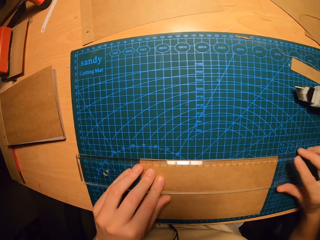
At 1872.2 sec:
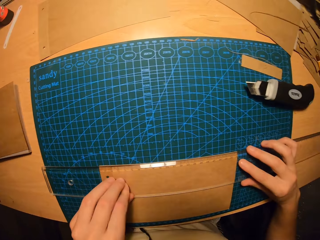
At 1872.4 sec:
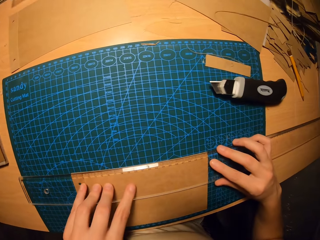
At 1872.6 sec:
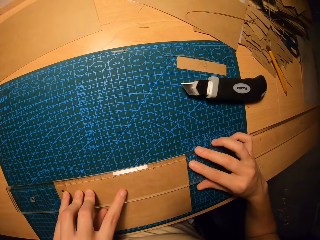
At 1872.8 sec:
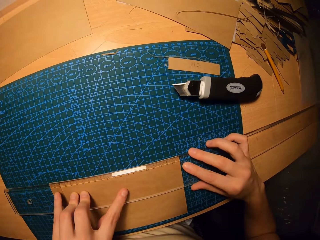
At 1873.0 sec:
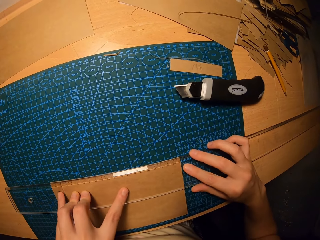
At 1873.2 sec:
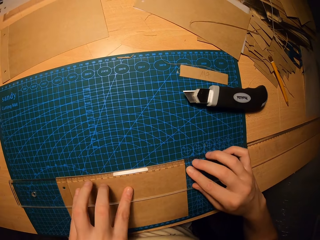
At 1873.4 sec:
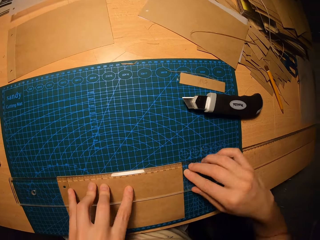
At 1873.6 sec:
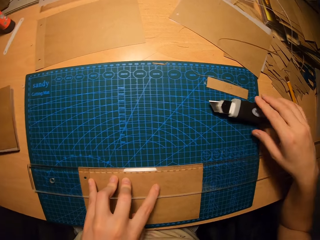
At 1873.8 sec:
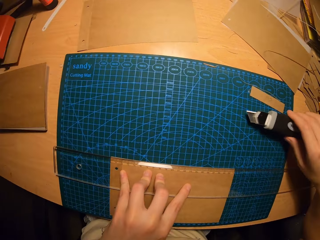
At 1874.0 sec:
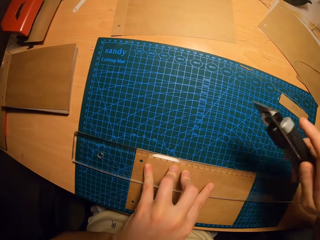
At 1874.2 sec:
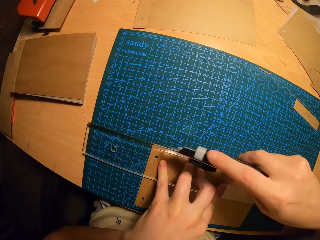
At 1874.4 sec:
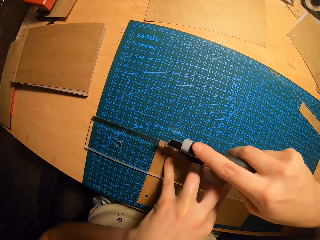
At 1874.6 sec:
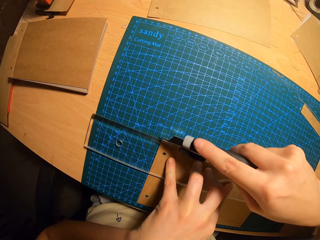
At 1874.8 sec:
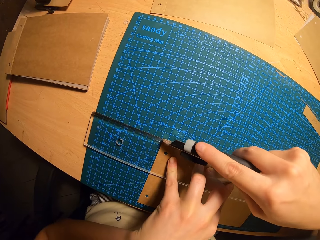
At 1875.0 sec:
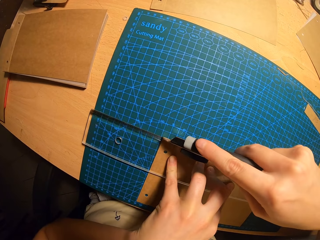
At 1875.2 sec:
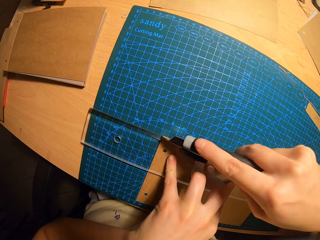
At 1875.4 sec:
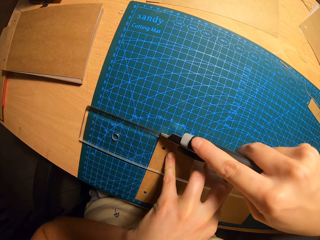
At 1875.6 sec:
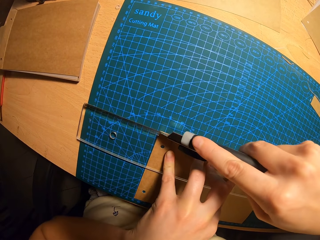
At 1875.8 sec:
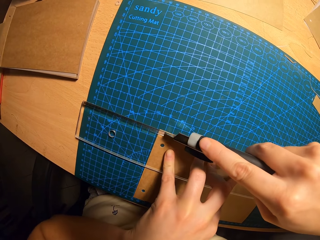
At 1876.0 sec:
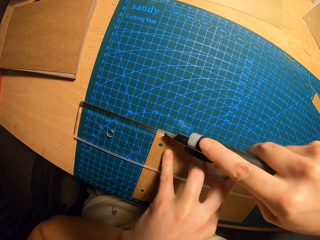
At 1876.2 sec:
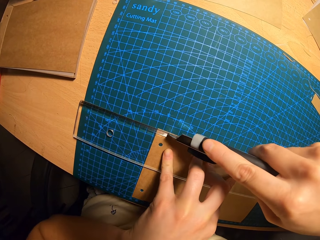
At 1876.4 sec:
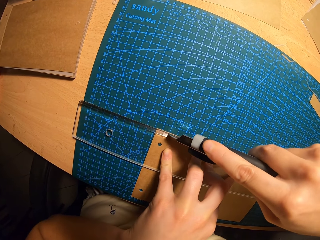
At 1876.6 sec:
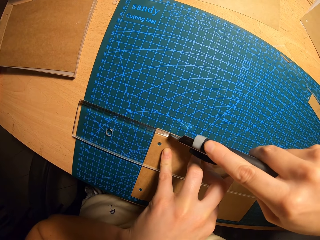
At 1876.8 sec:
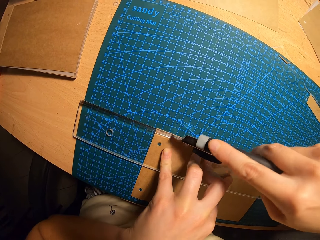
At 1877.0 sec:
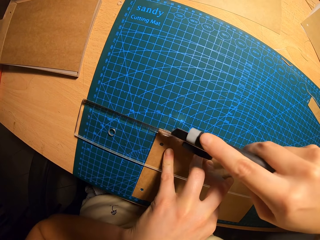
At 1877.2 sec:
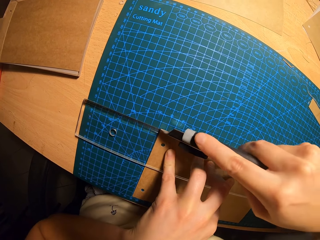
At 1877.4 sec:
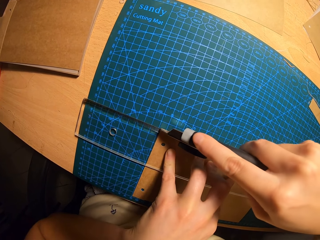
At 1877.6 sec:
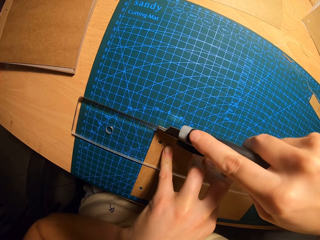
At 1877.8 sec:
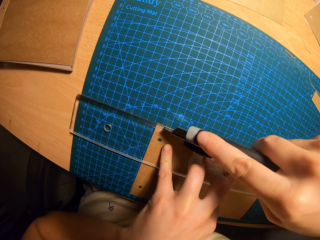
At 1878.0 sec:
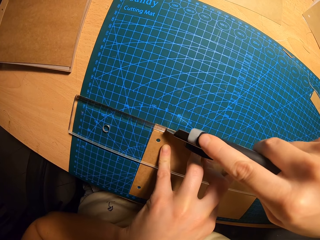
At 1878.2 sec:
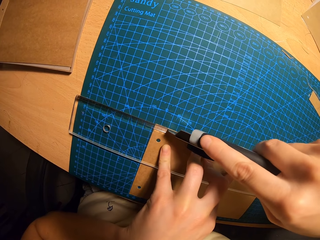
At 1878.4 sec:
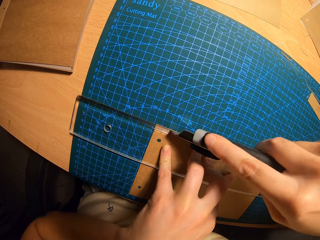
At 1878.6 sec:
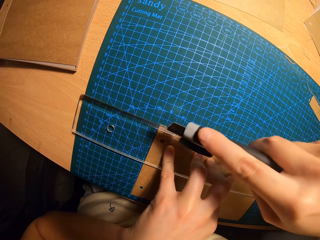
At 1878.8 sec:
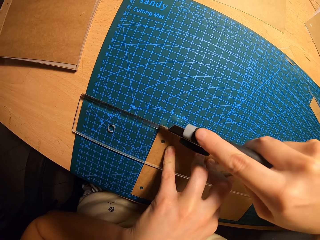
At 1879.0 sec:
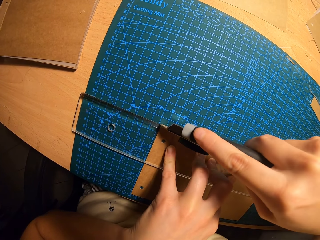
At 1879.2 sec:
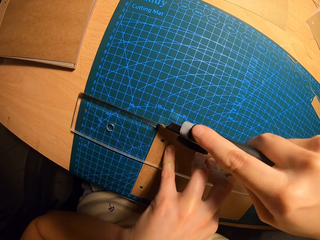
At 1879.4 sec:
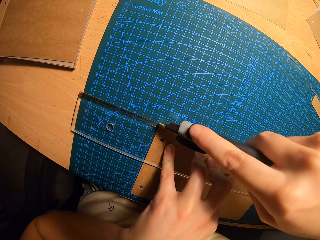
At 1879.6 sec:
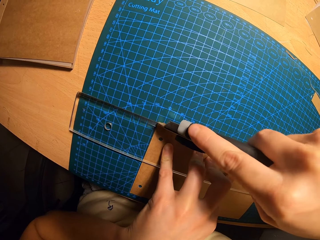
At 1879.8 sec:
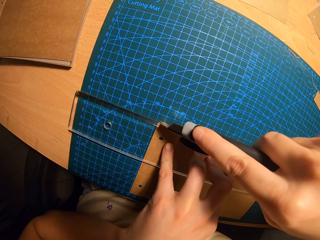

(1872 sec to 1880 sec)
The camera wearer carries the knife on the cutting mat with her right hand. She picks up the pen knife from the table. She trims the paper with the pen knife.

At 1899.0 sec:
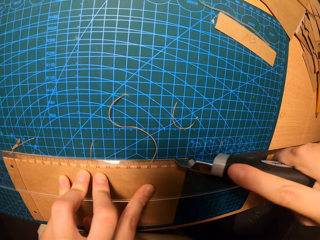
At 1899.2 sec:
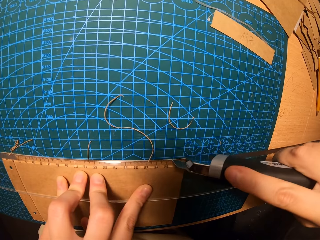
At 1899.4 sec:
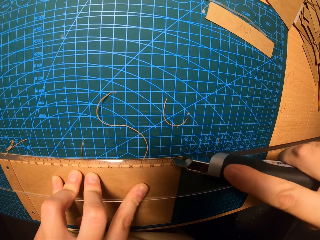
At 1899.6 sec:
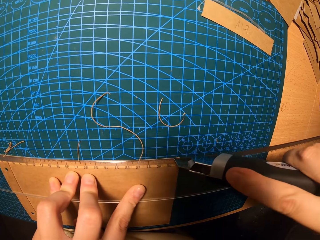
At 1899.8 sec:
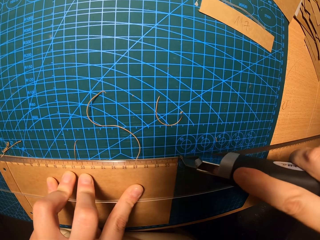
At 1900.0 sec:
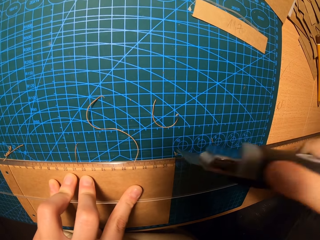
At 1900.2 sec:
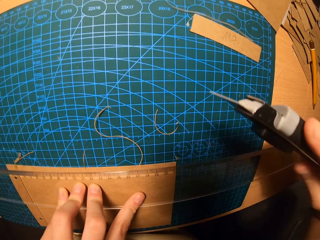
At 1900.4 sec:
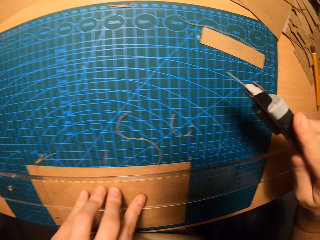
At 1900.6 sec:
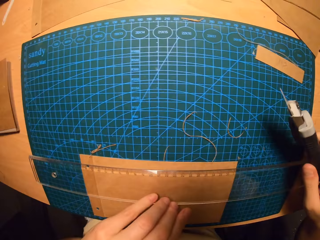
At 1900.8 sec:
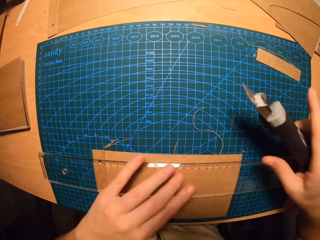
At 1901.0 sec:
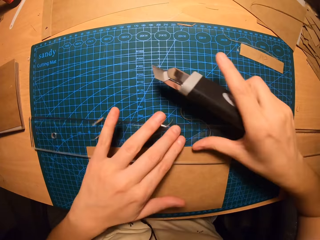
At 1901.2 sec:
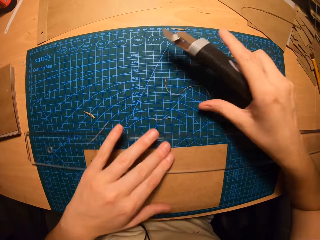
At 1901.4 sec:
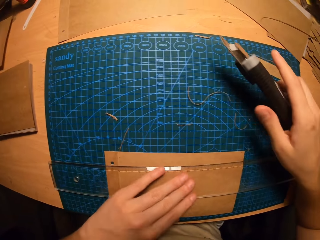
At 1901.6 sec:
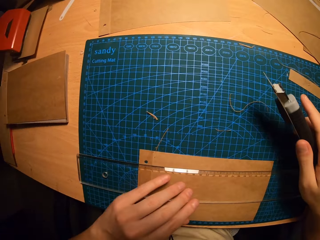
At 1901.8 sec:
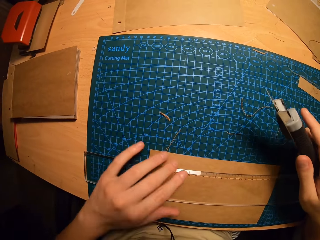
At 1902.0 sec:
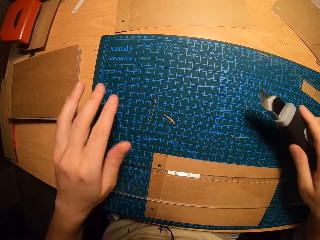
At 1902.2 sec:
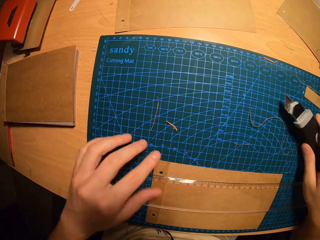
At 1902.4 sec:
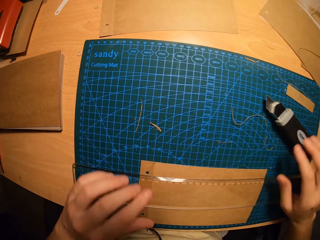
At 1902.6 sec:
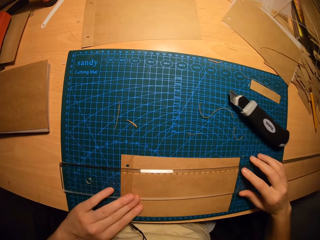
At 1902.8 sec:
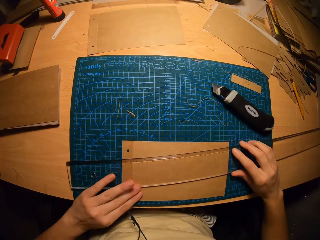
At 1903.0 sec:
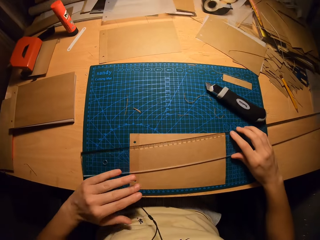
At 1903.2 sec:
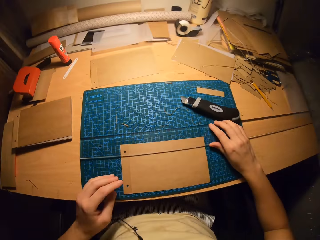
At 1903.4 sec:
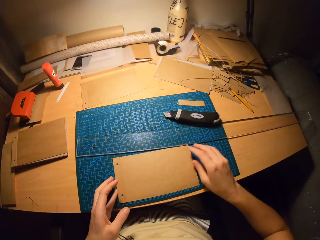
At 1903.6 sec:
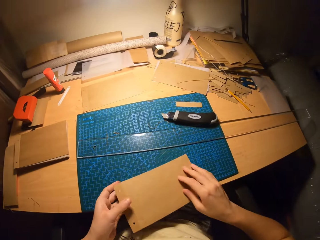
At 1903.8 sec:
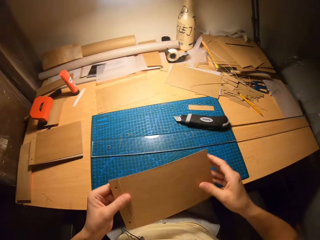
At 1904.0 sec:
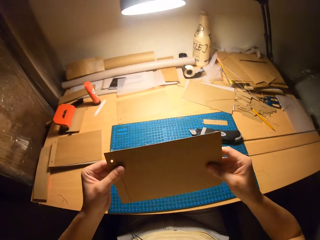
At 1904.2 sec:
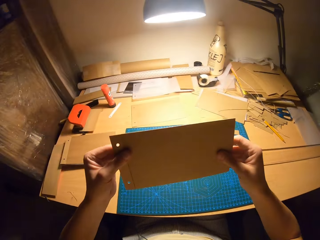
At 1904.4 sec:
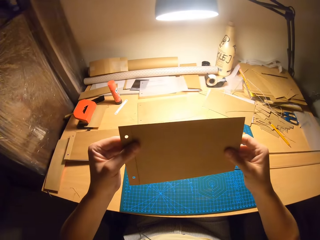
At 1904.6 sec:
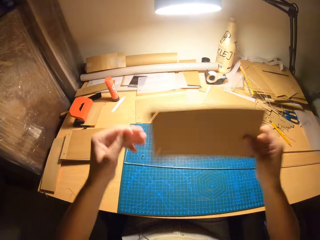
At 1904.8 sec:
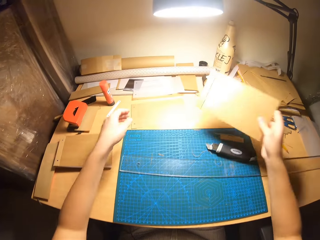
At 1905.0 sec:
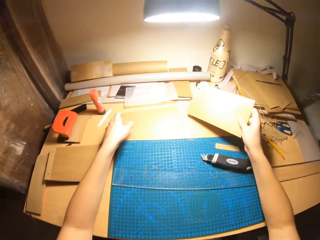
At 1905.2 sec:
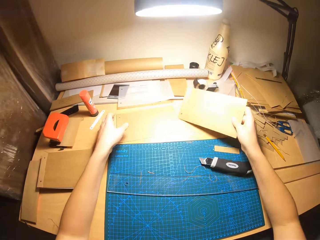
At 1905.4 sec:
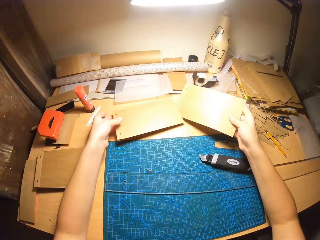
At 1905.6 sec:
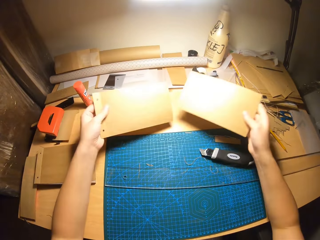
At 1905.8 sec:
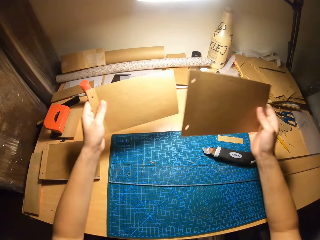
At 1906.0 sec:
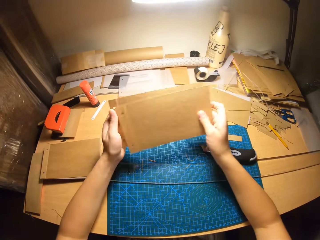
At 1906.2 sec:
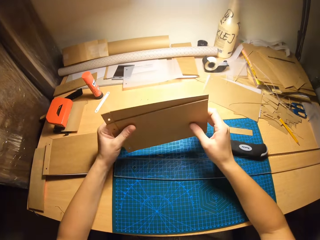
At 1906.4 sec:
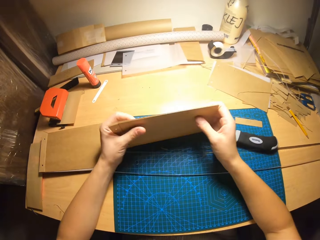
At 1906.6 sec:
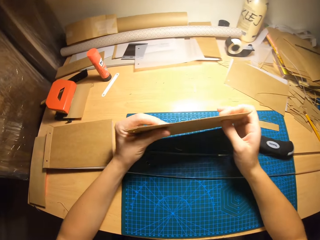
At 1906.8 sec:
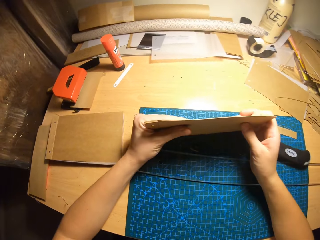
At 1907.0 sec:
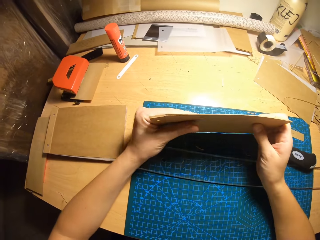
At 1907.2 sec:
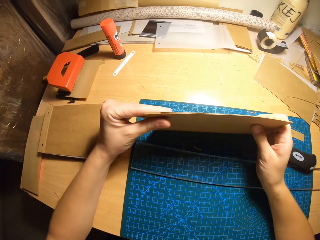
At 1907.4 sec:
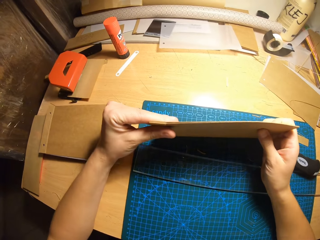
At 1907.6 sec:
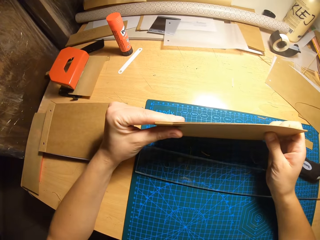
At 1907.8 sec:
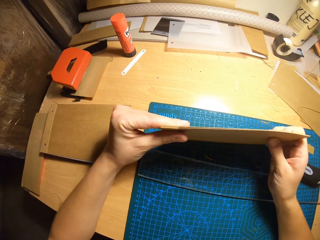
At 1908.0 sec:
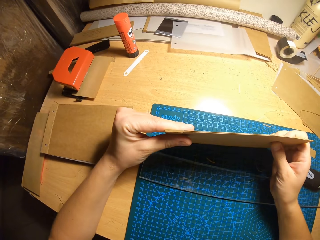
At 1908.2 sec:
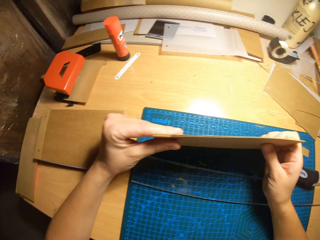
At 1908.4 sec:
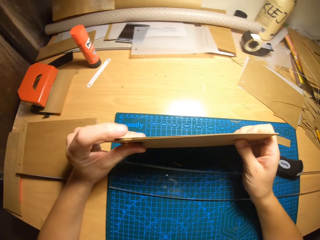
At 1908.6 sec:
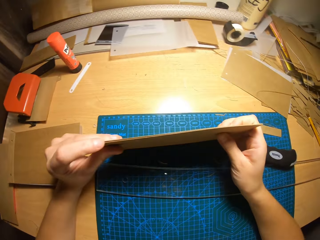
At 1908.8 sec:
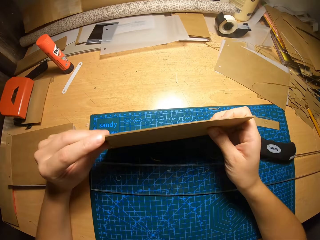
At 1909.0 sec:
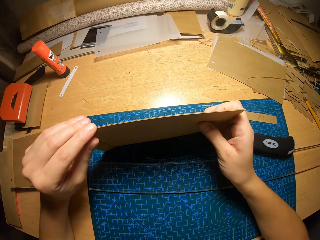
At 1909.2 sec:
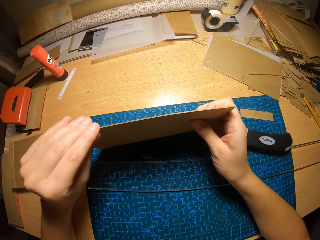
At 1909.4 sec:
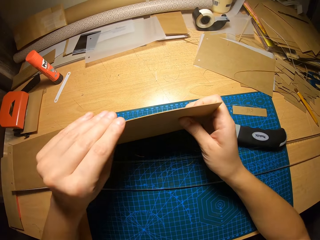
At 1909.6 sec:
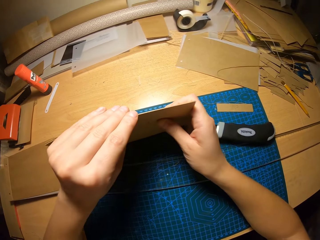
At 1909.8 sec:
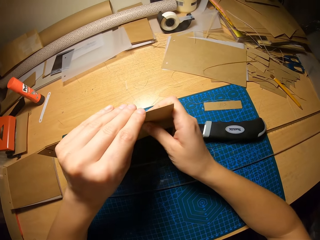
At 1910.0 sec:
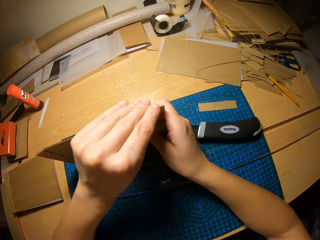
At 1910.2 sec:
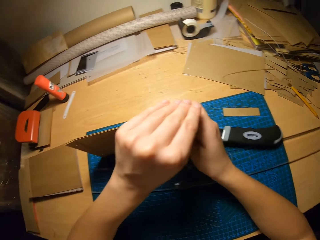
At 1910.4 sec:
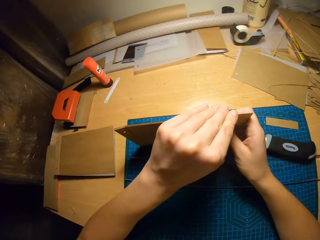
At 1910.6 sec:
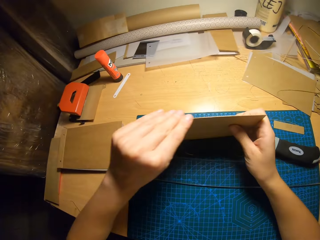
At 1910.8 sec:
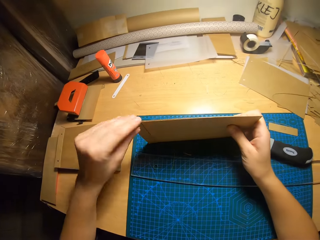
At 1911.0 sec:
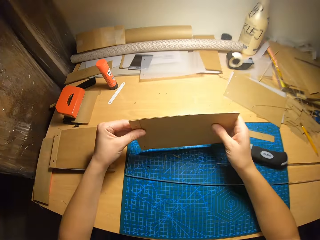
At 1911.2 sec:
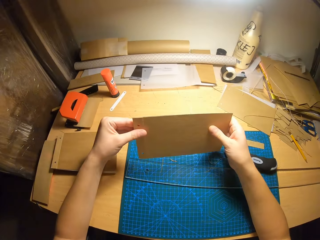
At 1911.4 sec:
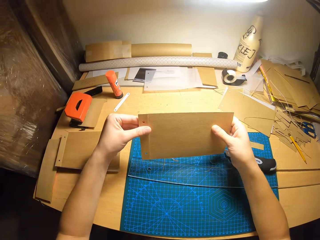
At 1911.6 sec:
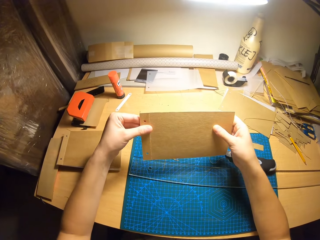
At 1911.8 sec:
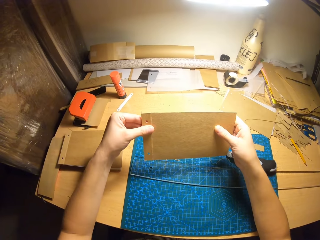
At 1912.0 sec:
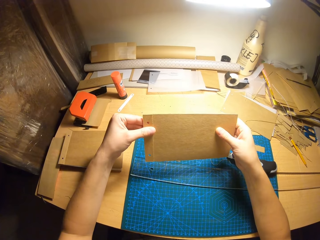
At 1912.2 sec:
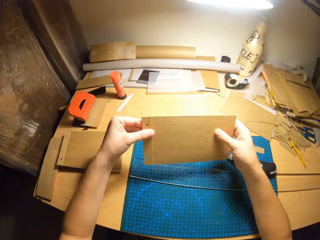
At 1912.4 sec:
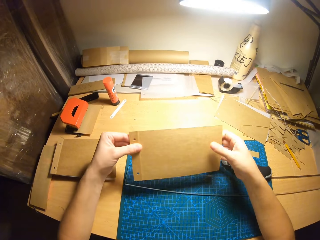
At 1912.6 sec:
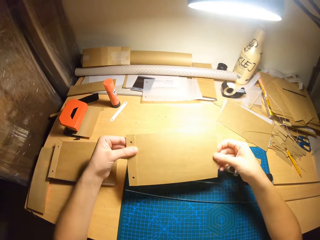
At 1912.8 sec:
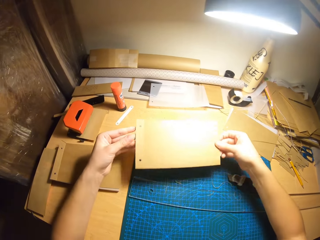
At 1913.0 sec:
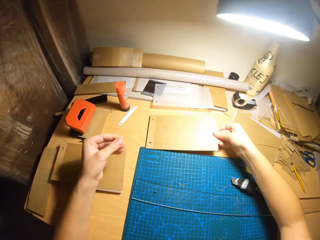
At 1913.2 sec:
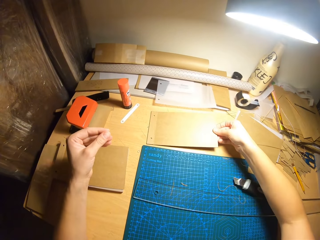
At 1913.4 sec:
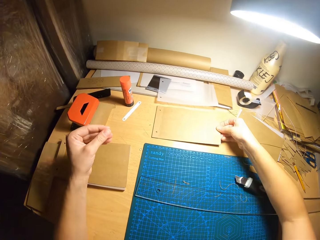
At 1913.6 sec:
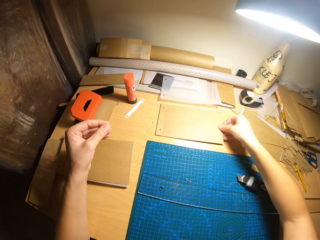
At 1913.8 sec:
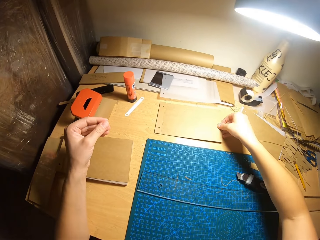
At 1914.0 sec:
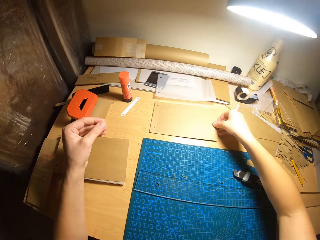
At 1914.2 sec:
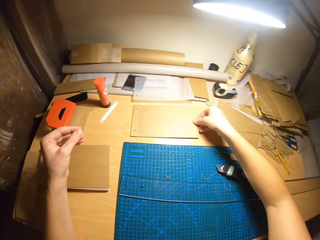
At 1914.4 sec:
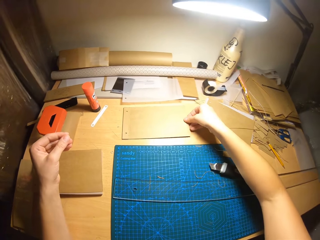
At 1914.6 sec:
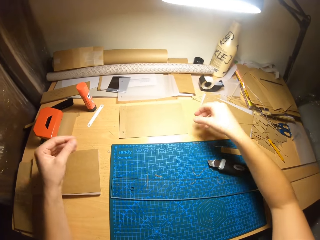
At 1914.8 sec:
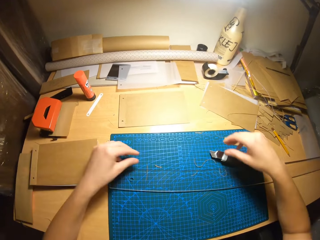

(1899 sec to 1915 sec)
The camera wearer moves the ruler on the paper. She drops the knife on the cutting mat. She moves the ruler aside. She carries the card on the cutting mat. She picks up the paper from the table and lifts the paper. She picks up a spiral book cover or manila paper from the table with her left hand. She places the spiral book cover in her right hand over the spiral book cover in her left hand. She holds the manila paper with her hands. She places the spiral book covers in her right hand on the table.
